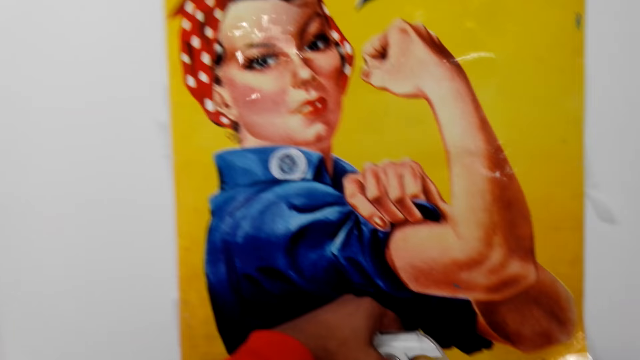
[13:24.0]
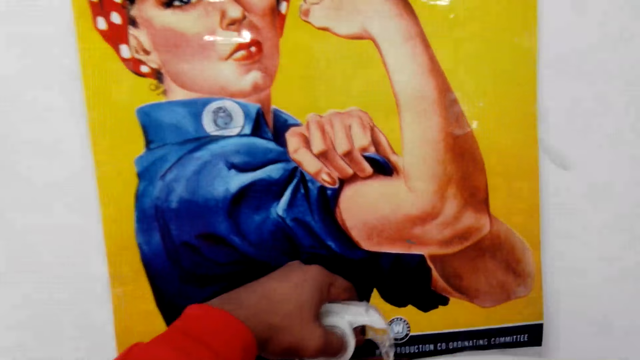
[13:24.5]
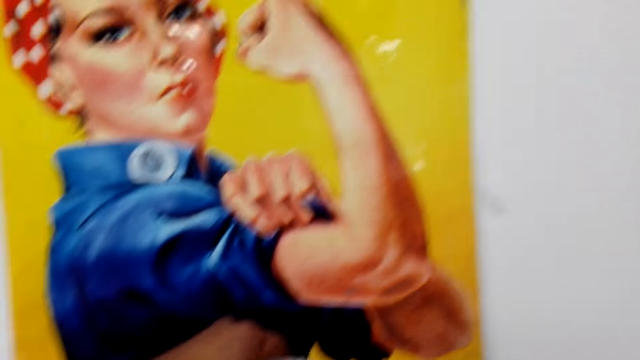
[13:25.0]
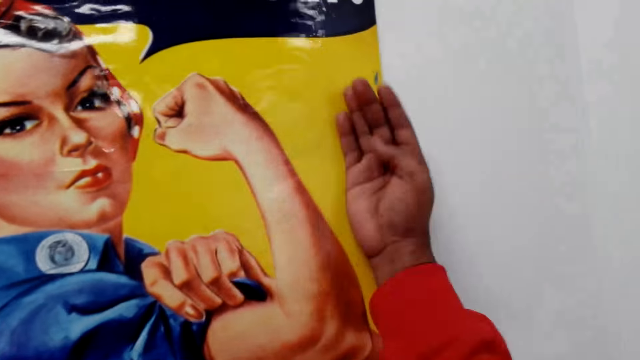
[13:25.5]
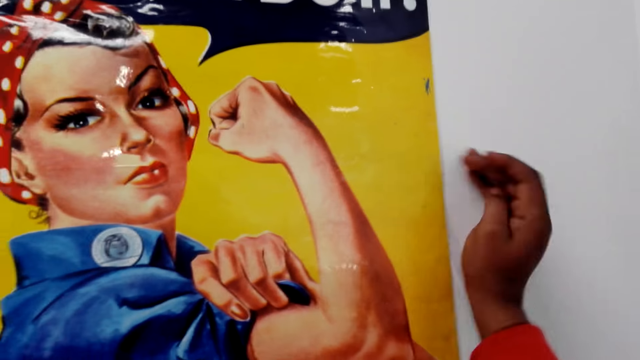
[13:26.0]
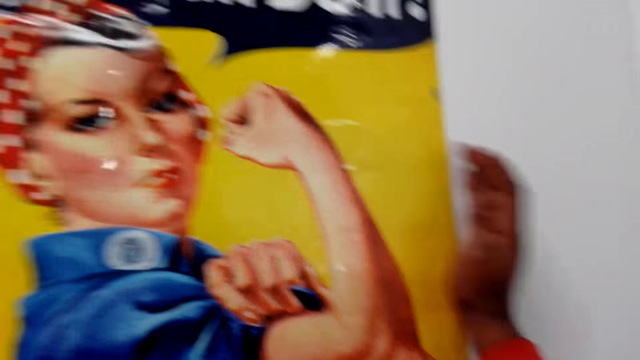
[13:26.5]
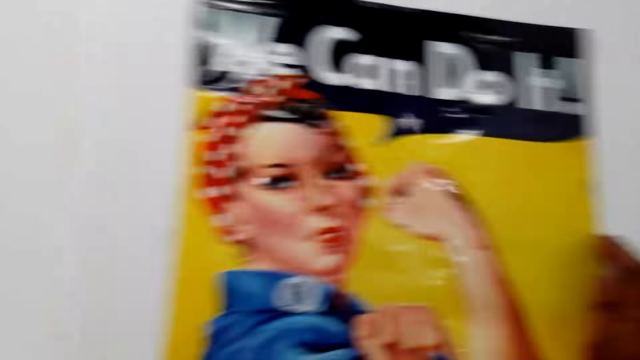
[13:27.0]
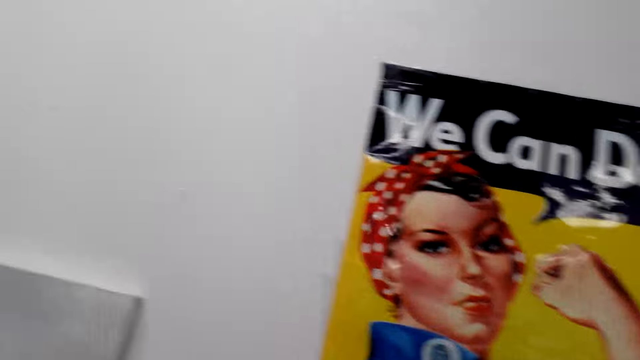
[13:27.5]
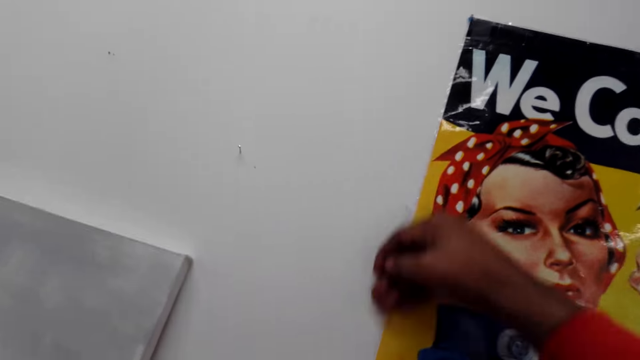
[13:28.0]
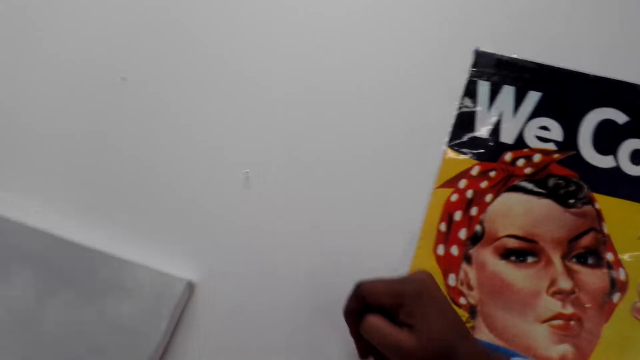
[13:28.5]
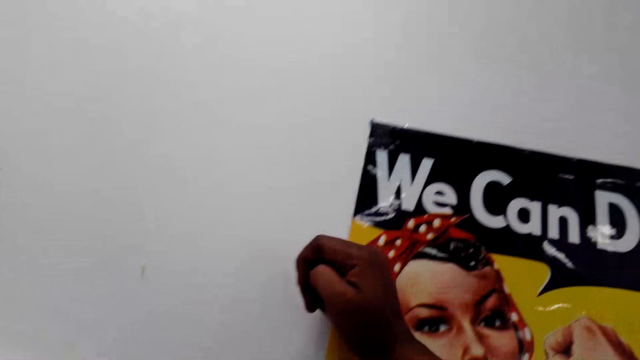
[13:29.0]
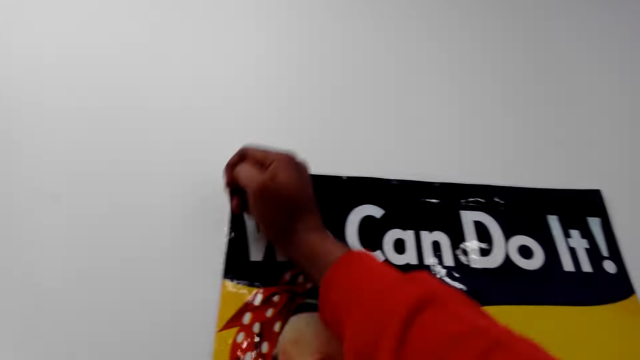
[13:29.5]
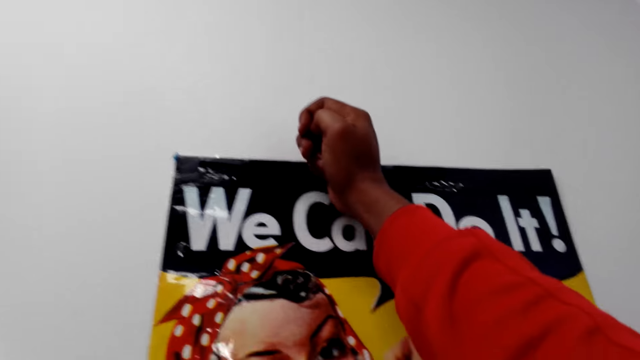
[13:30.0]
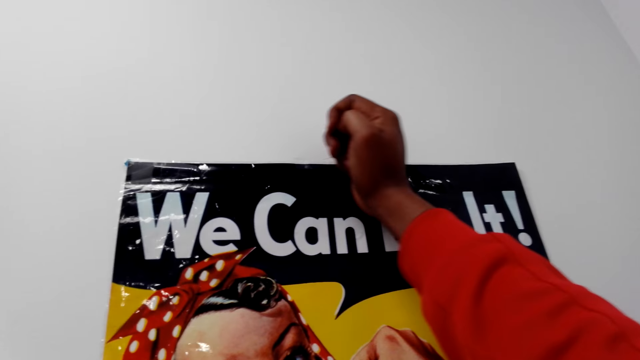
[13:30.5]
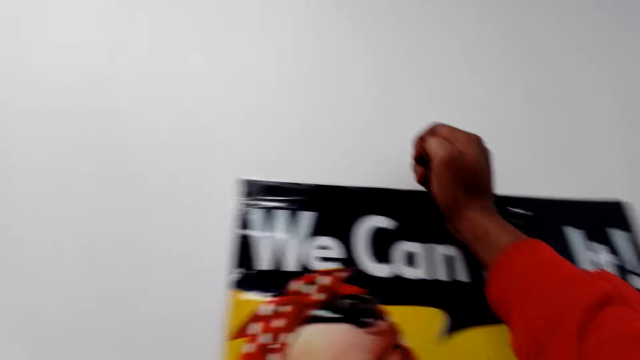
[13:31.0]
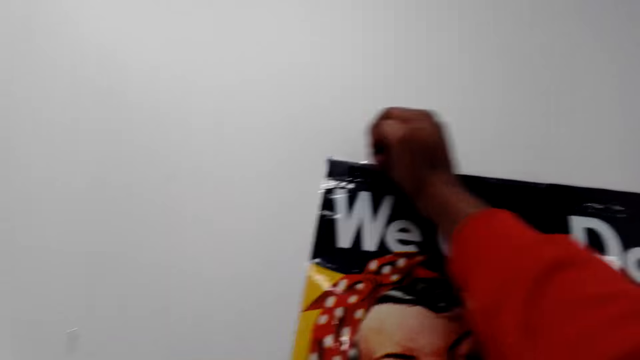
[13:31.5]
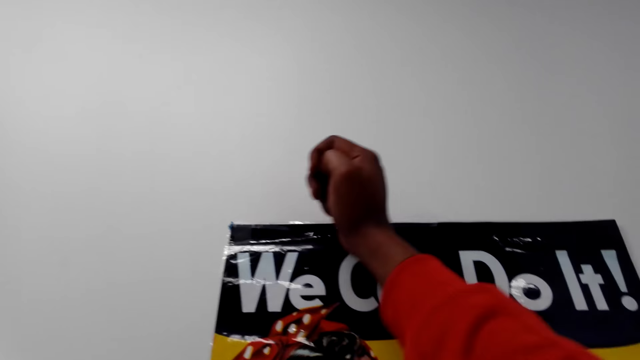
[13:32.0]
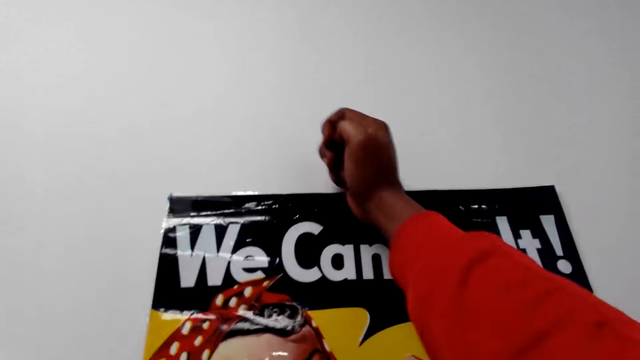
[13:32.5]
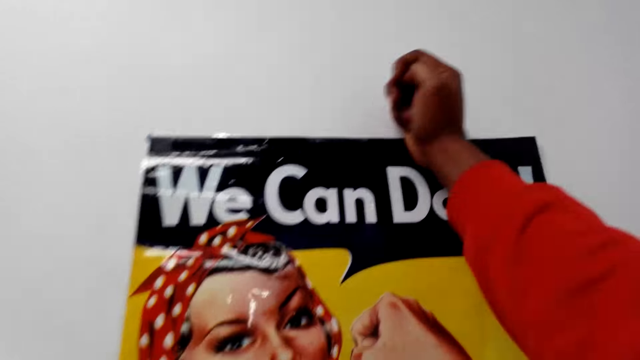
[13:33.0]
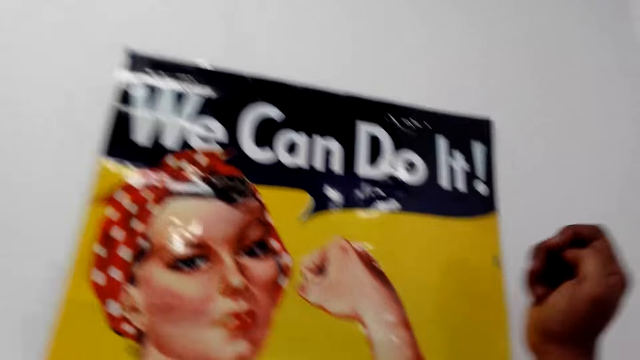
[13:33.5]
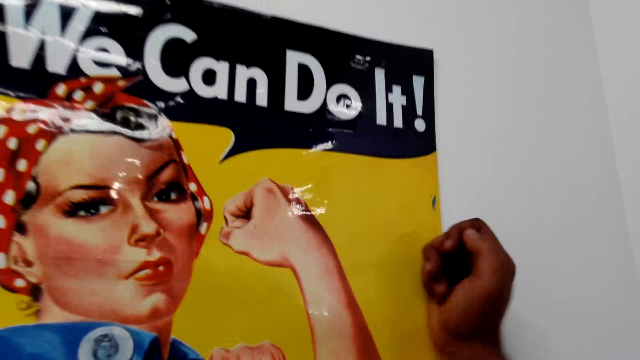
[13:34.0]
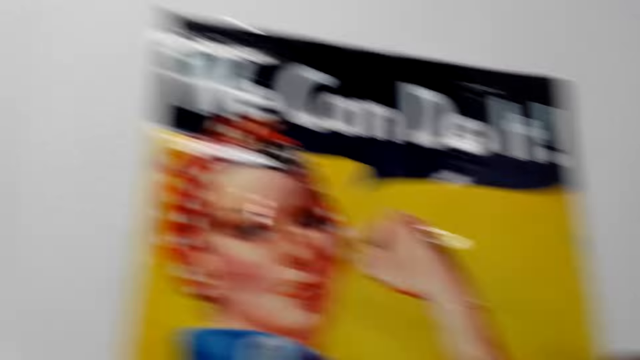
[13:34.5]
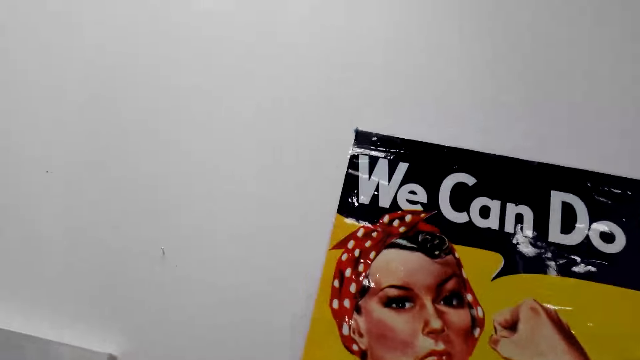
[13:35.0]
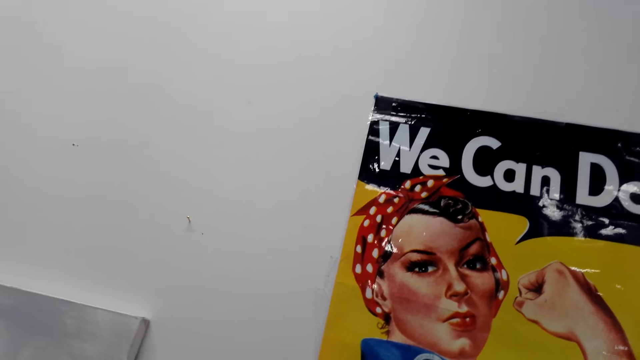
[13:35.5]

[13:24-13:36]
The camera wearer sticks the paper on the wall.

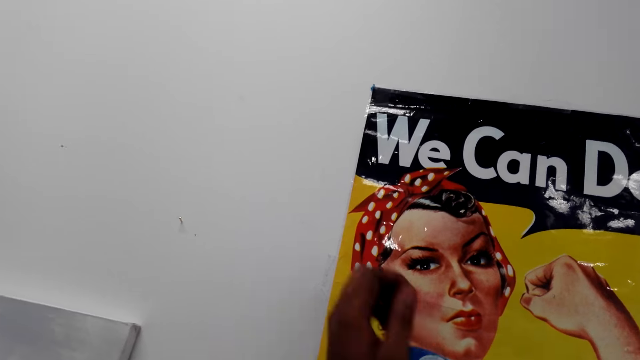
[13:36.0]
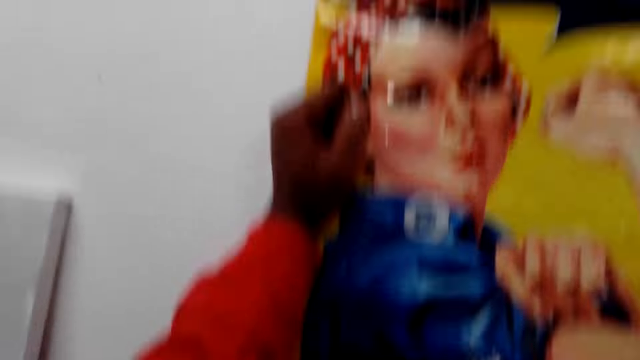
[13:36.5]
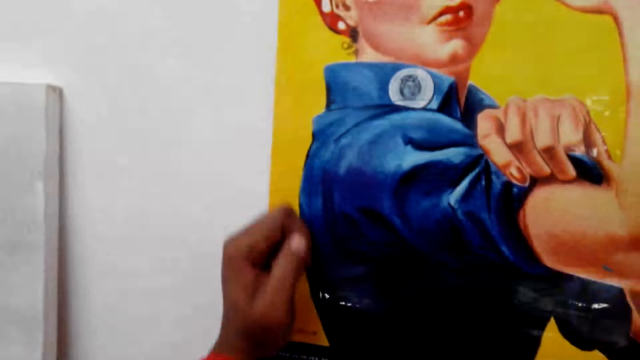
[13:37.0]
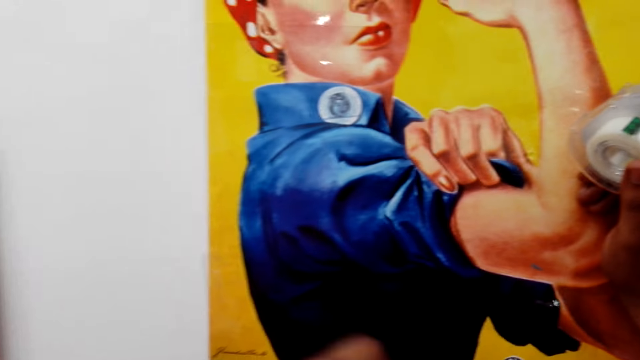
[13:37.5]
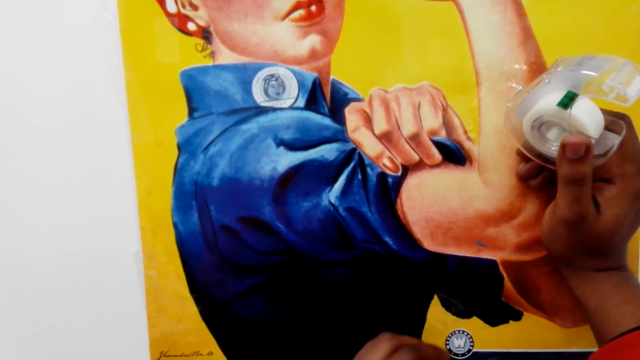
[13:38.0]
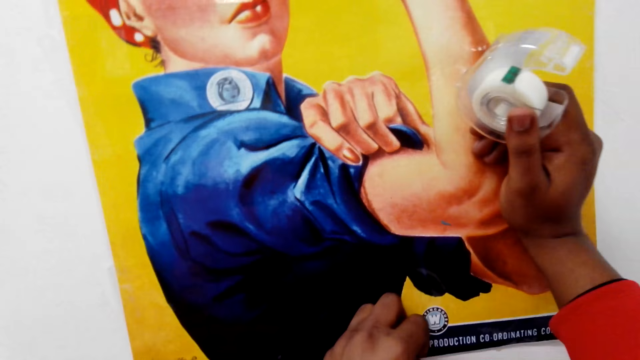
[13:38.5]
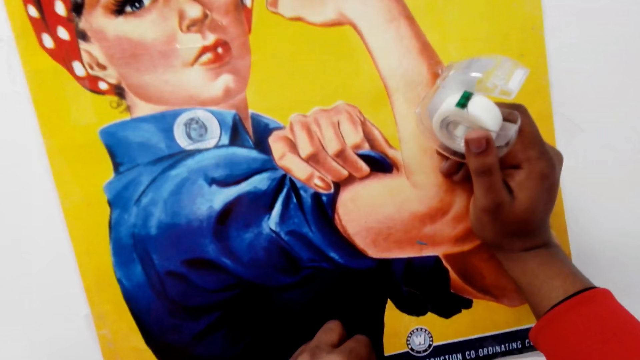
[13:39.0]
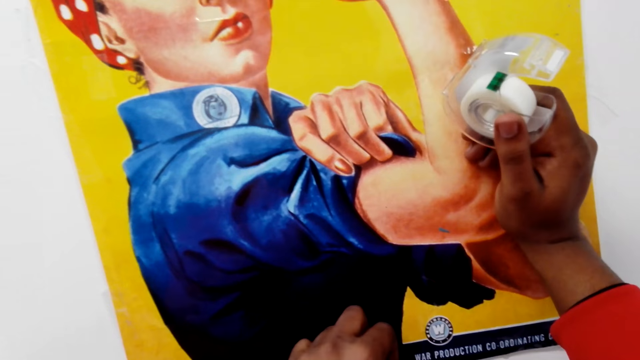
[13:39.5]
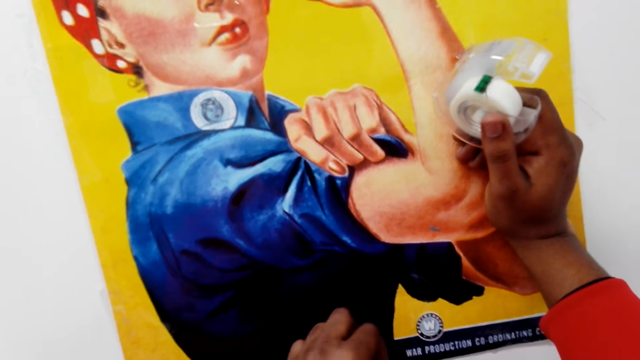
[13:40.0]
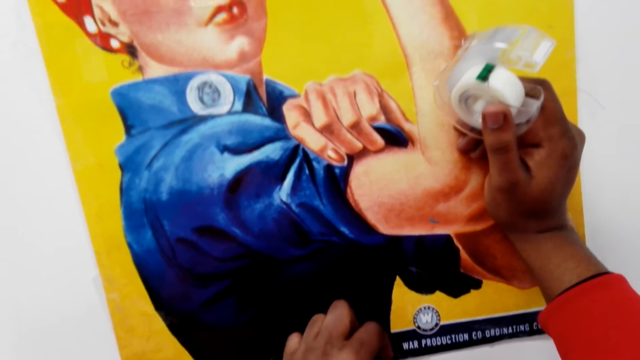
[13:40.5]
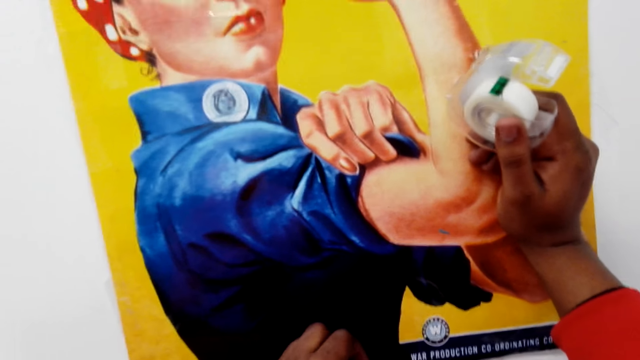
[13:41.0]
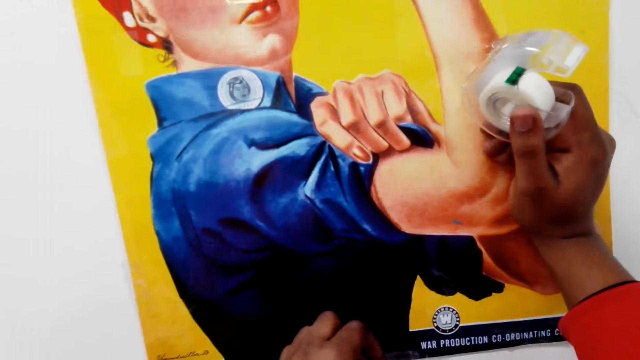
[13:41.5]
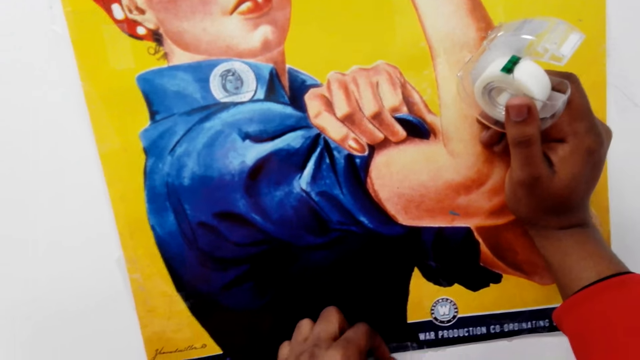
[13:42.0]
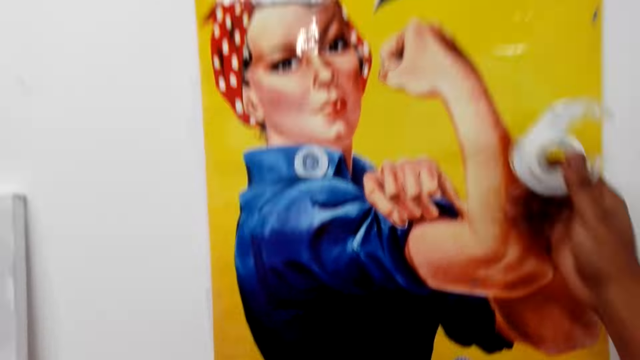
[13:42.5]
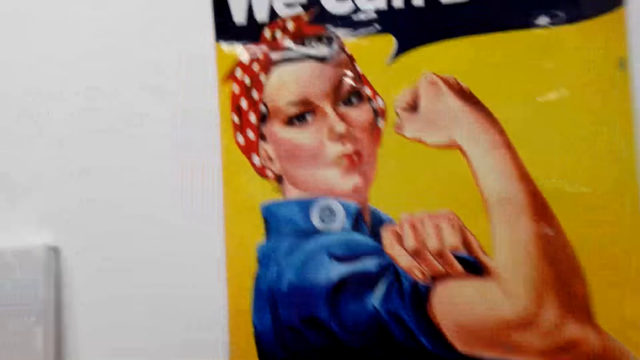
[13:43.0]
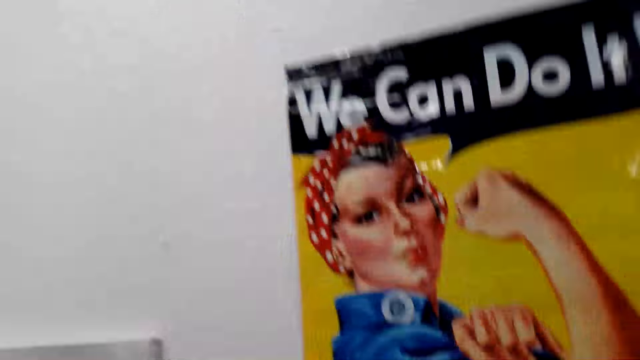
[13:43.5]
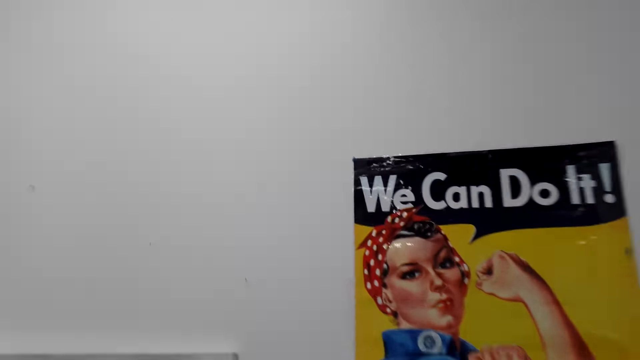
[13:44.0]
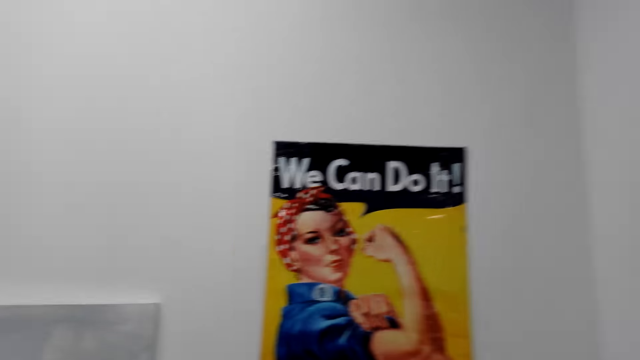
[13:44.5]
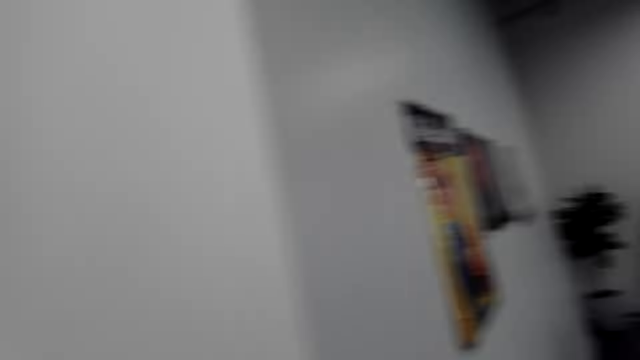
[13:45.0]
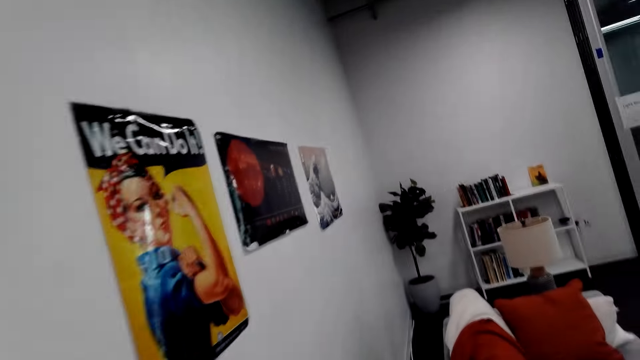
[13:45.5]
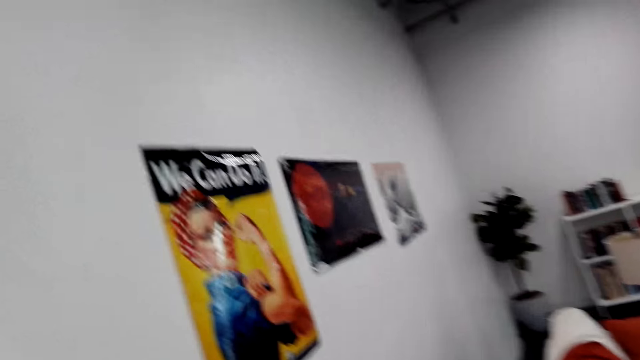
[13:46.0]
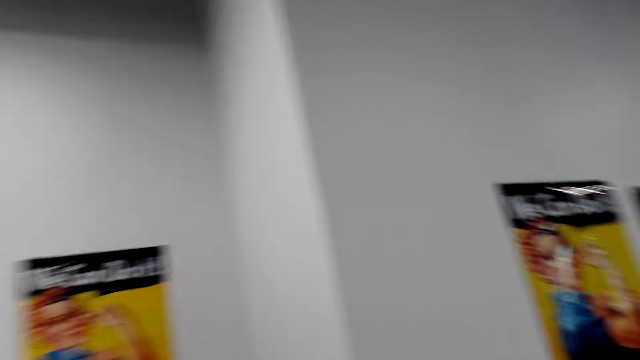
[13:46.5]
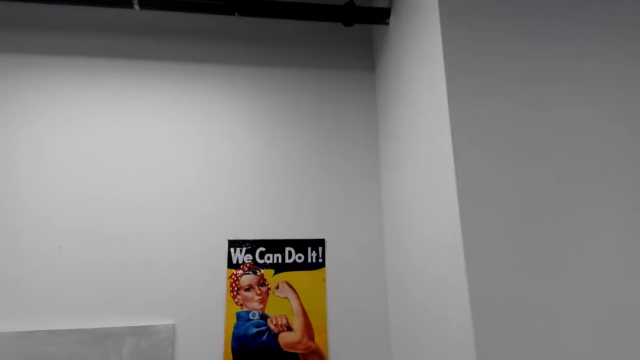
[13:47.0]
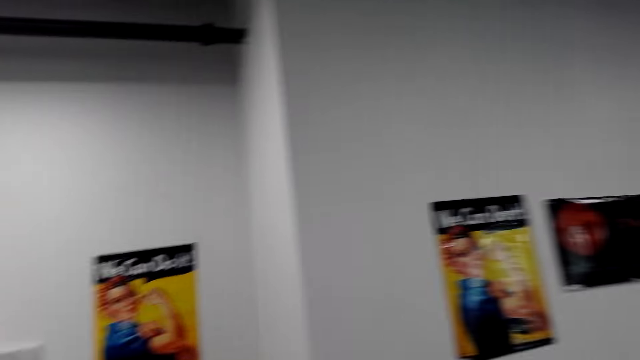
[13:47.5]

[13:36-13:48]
The camera wearer looks around the house. They walk around the house.
